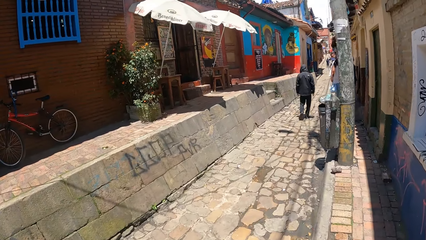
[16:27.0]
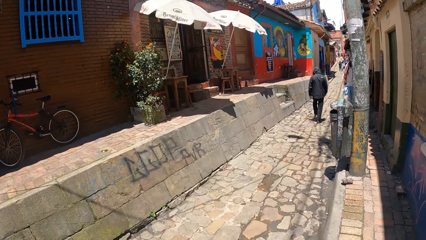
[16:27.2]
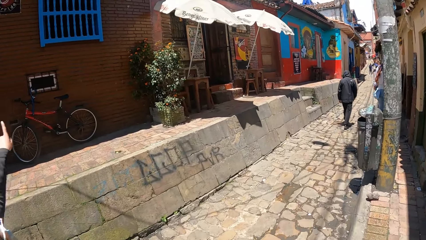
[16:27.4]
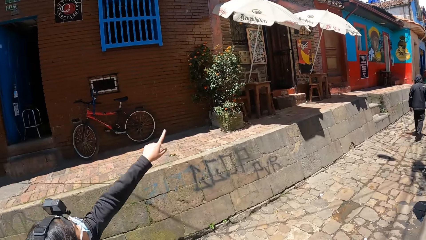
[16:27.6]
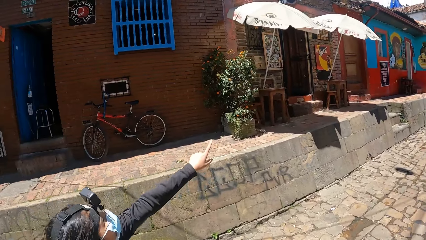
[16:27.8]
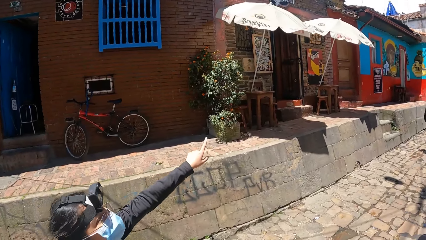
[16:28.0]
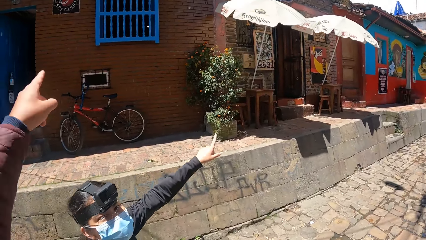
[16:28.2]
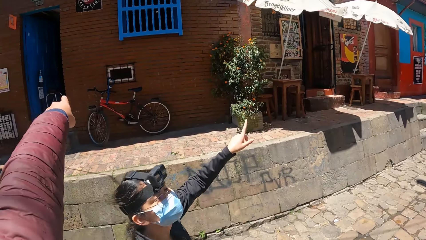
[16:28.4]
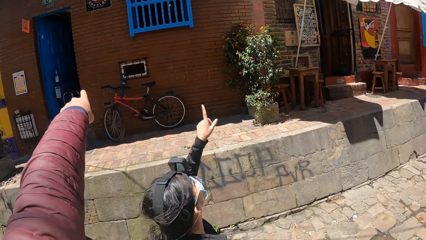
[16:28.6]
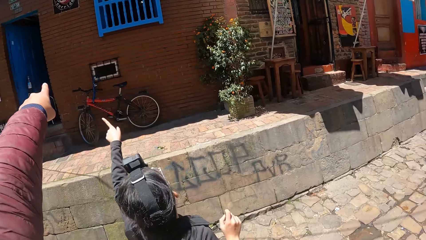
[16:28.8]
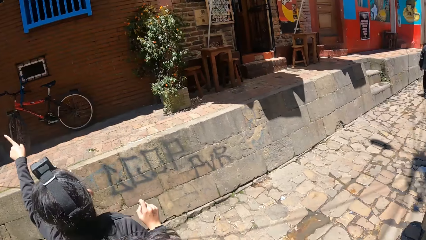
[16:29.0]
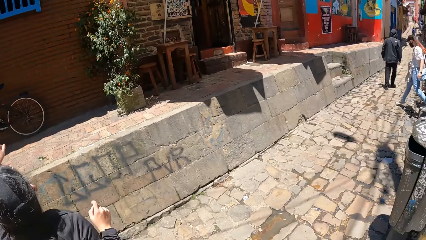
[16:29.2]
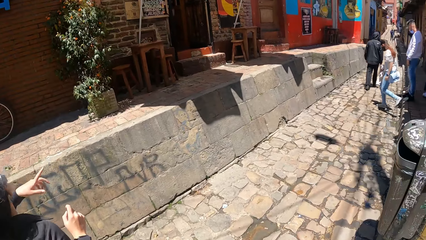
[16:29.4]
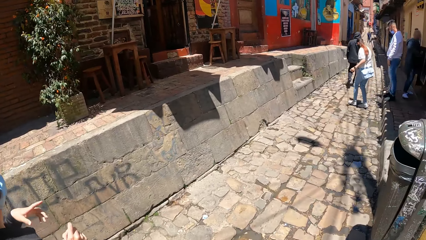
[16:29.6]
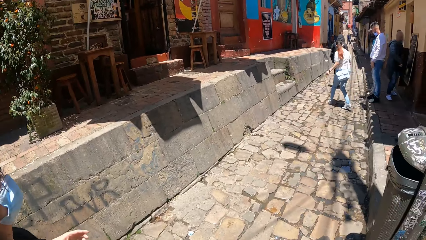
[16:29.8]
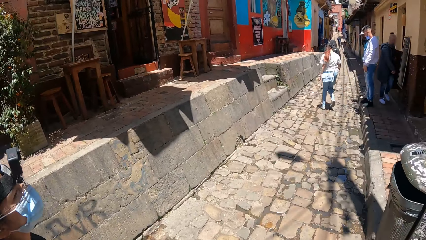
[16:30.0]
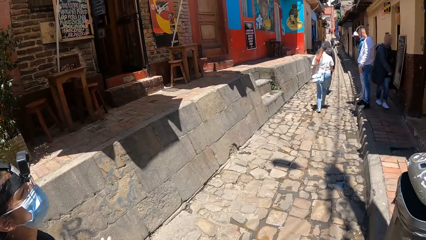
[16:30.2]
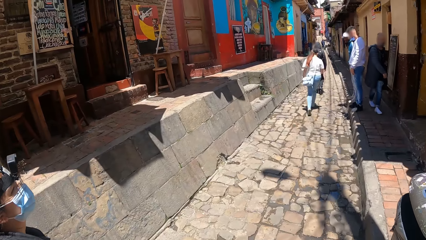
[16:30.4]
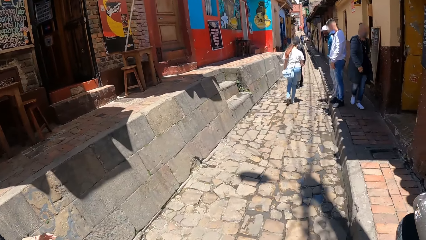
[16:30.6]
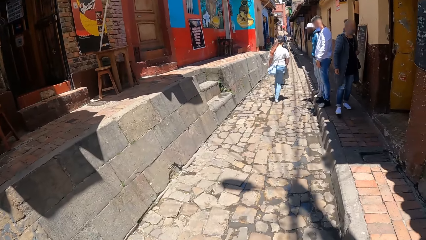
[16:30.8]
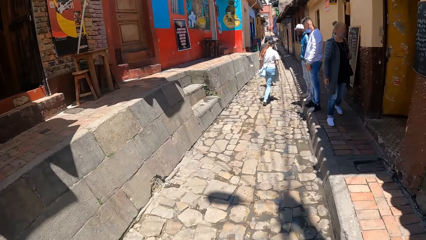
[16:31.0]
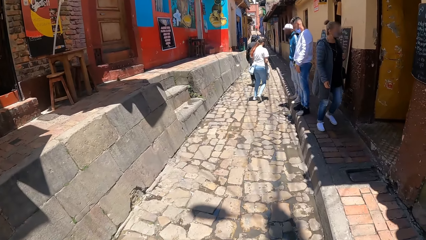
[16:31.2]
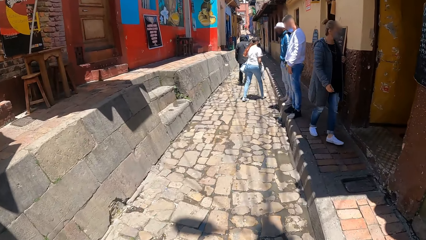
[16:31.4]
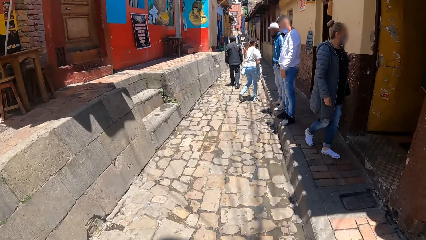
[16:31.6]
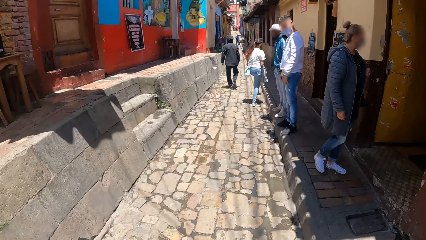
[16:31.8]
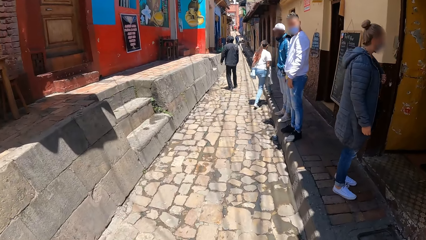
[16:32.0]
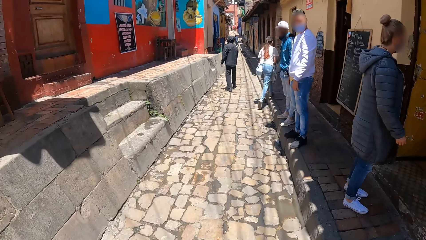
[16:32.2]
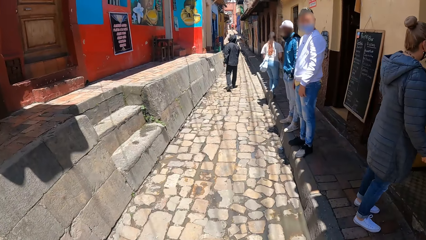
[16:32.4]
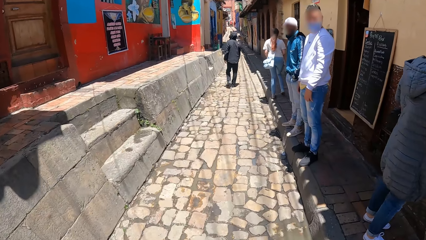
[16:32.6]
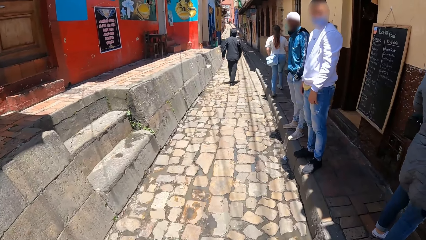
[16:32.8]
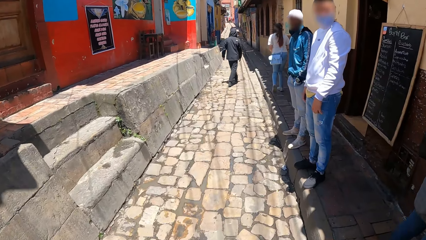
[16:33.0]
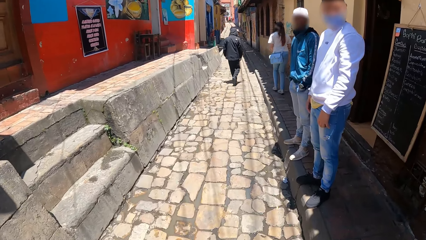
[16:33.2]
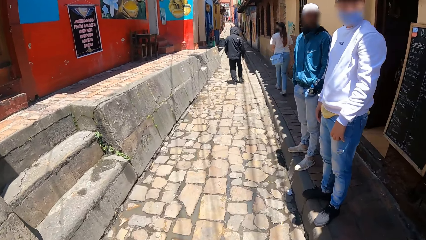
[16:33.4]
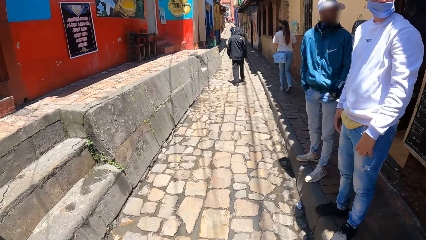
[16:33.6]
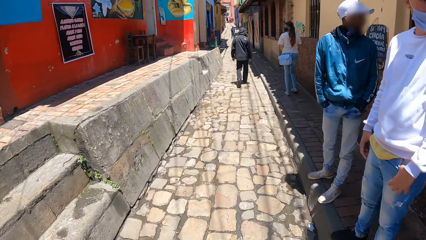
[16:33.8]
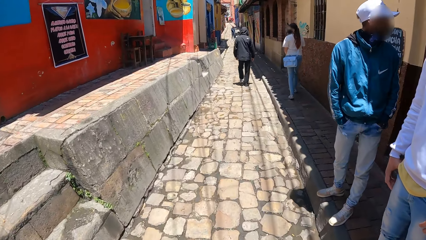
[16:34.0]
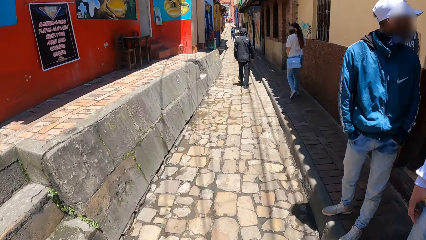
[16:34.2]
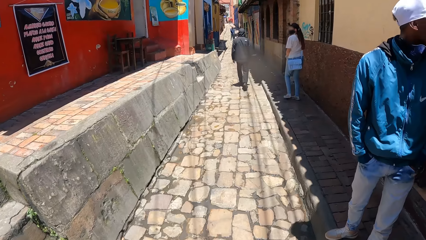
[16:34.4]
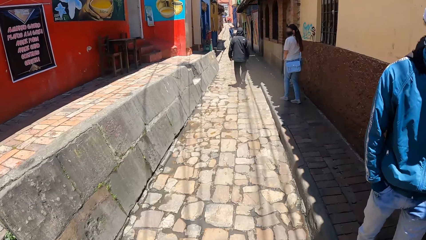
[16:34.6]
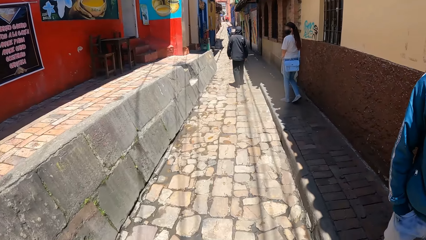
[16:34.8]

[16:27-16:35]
The camera wearer points. They walk.

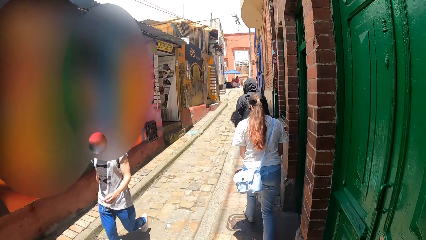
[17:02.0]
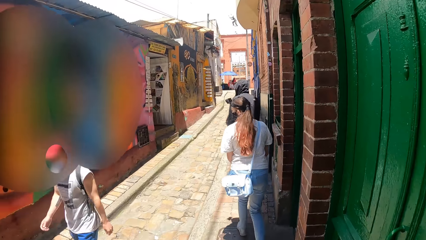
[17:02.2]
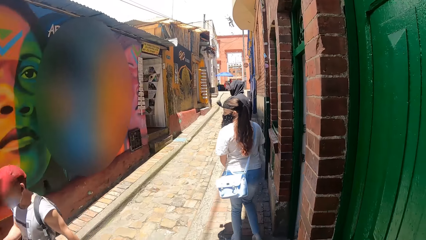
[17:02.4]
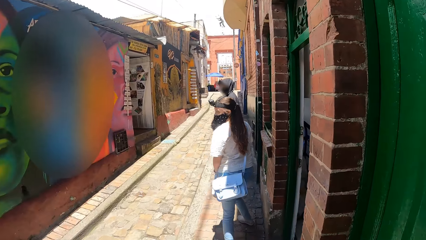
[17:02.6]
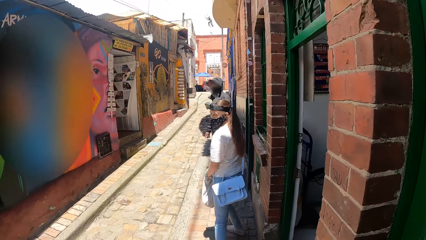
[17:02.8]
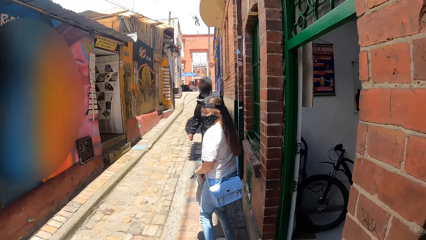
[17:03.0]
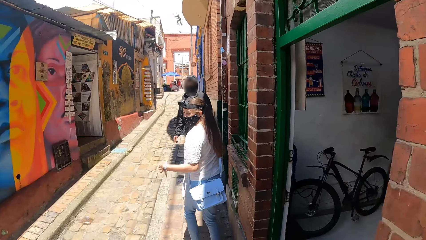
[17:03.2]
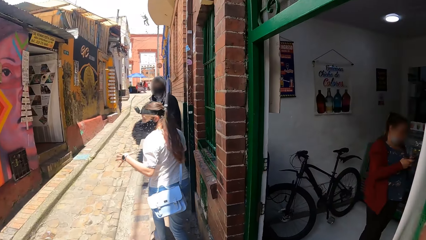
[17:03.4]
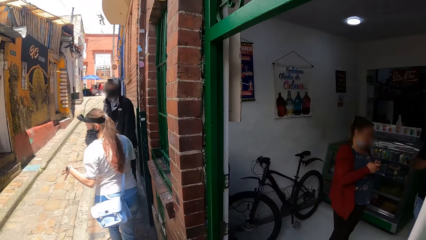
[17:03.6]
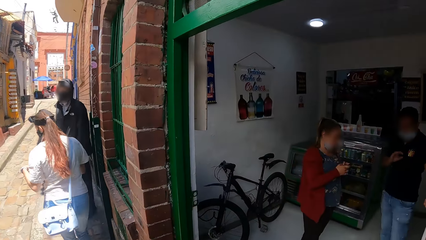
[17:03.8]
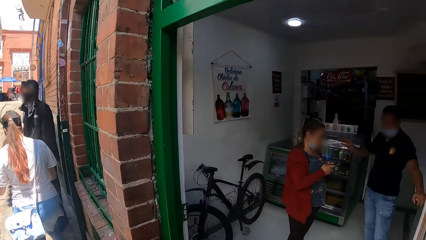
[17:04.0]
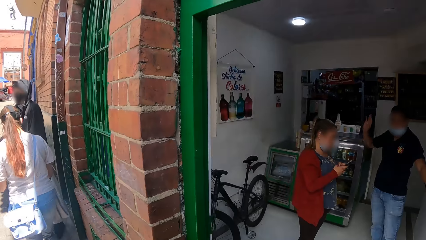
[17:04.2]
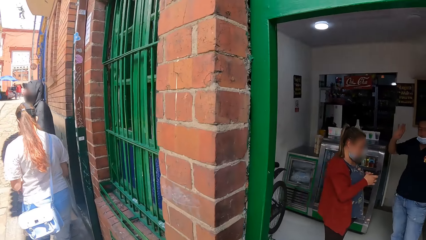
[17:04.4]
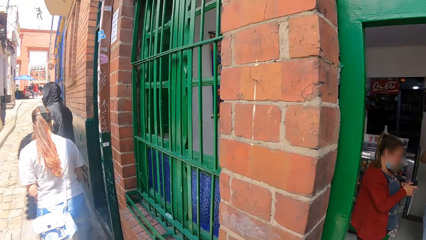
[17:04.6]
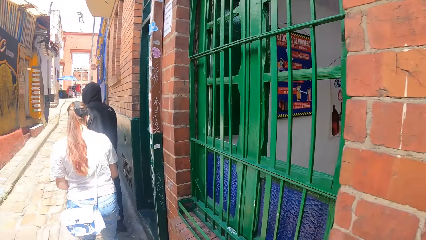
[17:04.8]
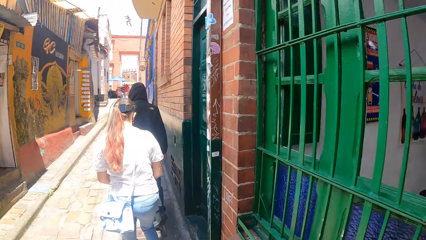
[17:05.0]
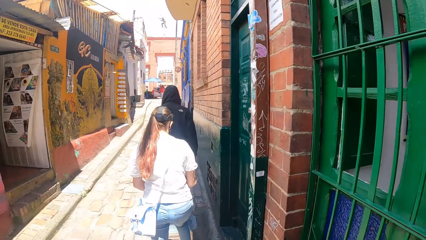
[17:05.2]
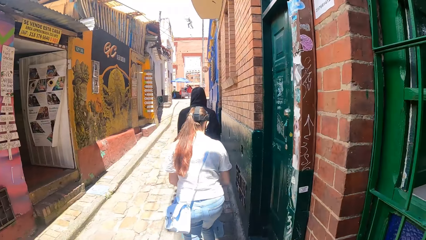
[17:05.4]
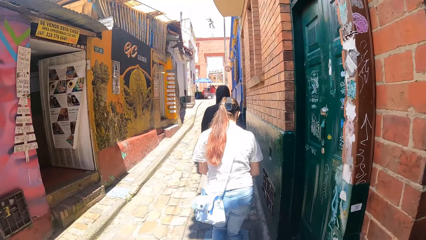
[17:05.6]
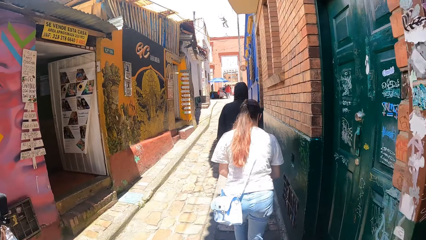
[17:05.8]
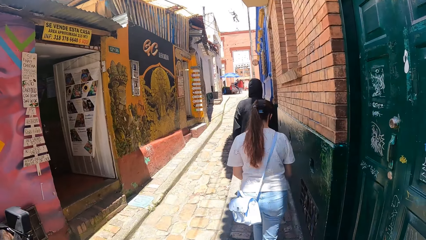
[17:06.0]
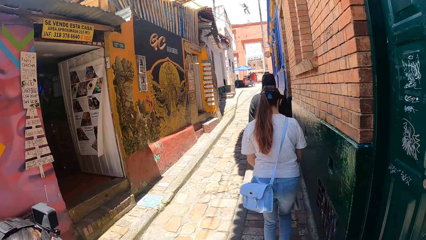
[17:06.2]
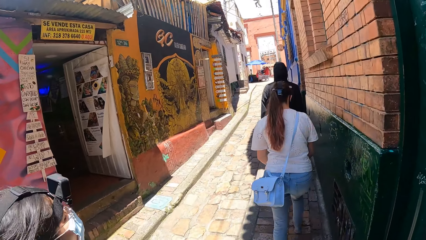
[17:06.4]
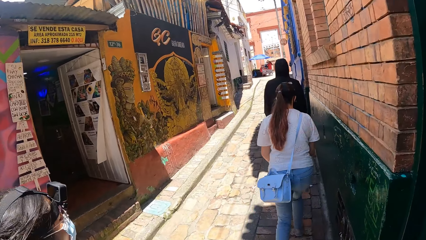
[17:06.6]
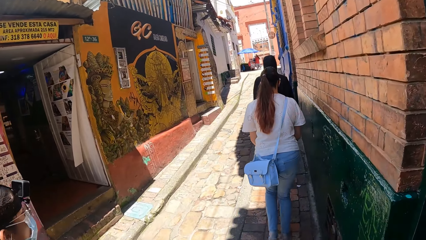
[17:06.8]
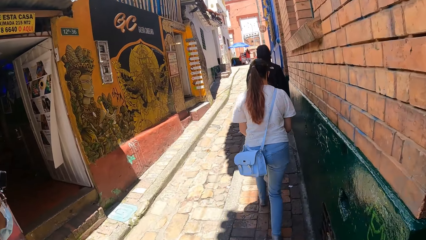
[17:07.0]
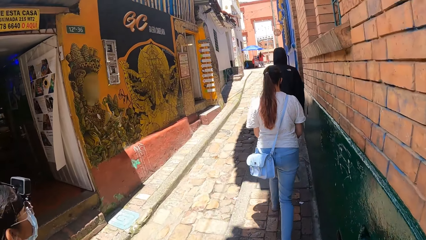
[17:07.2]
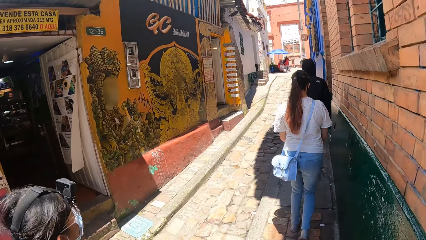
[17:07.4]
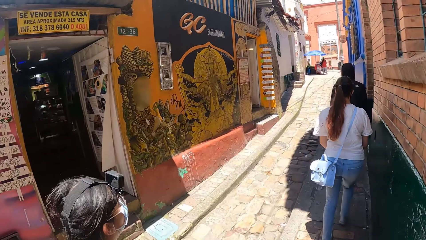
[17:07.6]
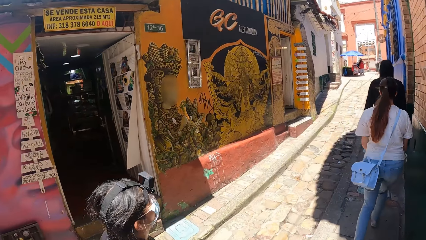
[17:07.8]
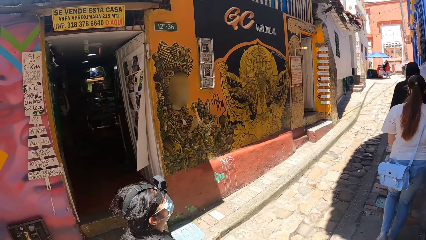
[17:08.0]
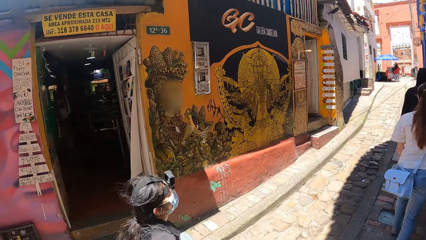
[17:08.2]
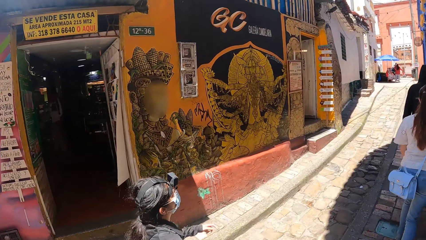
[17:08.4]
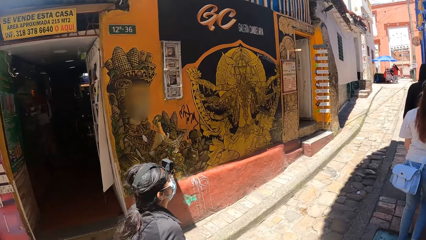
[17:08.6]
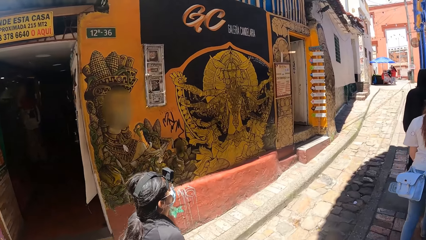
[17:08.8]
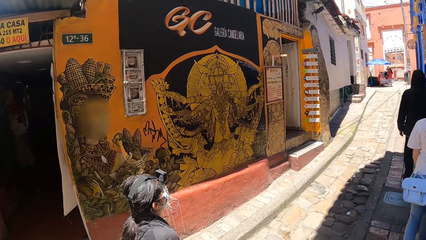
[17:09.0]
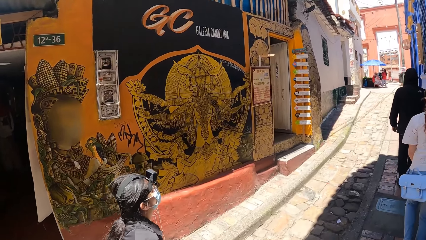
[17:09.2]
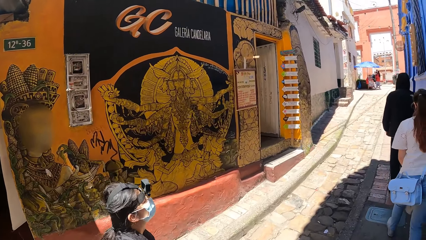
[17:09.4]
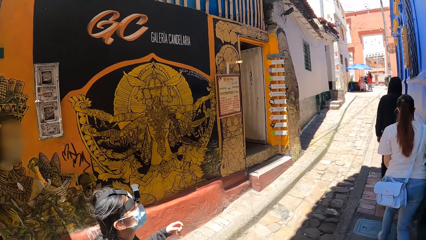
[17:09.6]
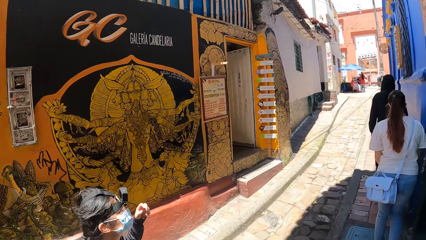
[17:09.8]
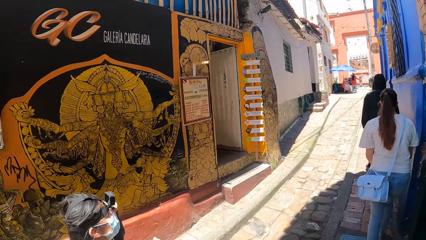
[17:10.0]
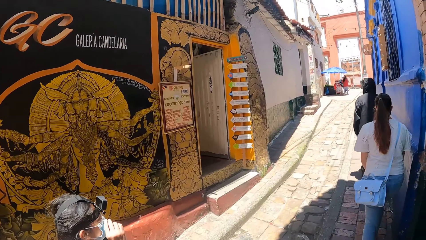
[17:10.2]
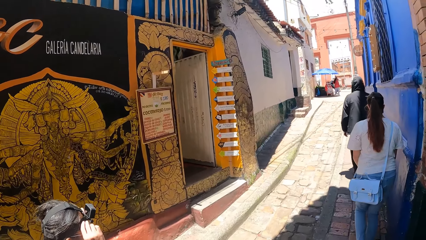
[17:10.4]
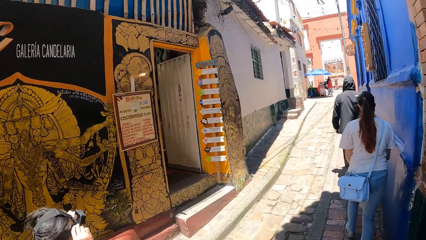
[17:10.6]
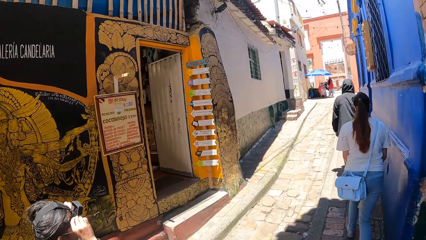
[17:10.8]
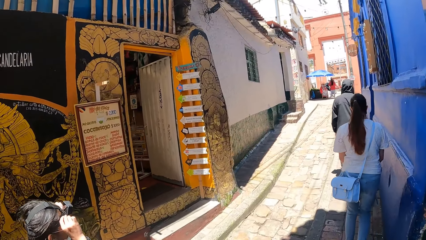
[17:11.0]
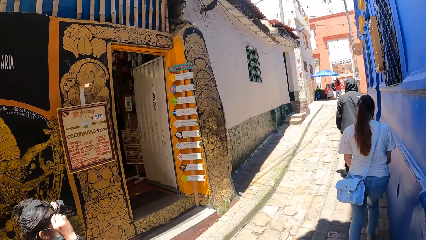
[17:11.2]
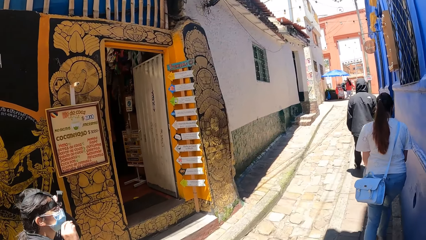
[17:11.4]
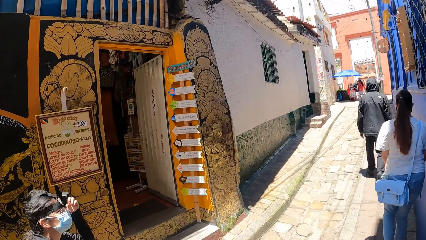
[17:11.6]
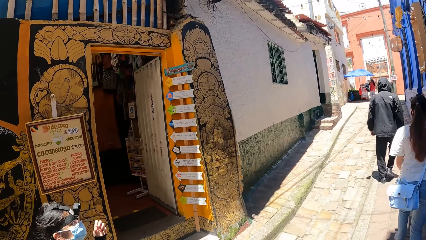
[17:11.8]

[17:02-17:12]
The camera wearer interacts with a lady.
